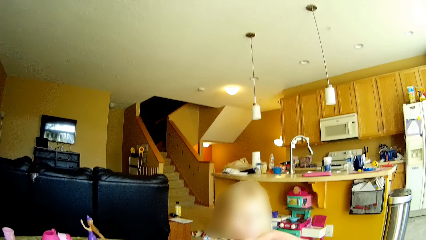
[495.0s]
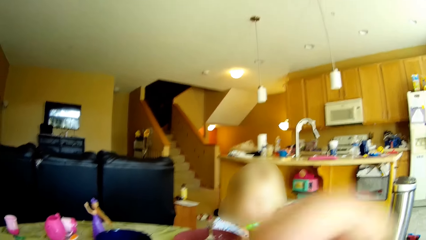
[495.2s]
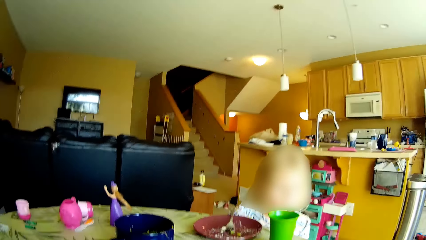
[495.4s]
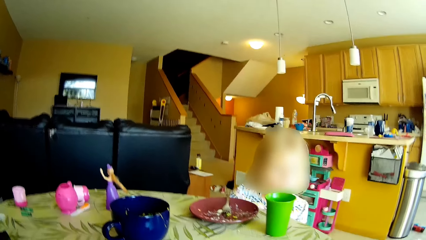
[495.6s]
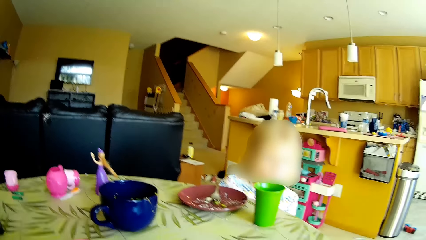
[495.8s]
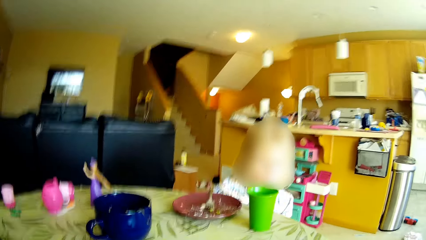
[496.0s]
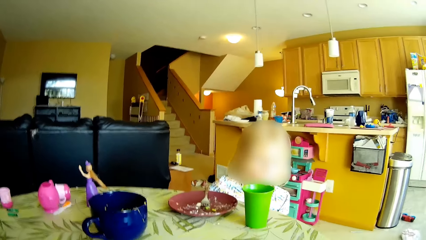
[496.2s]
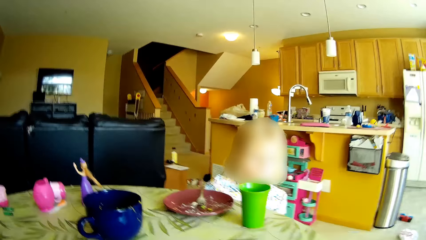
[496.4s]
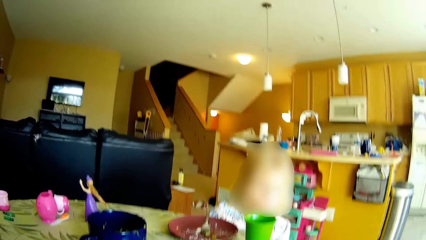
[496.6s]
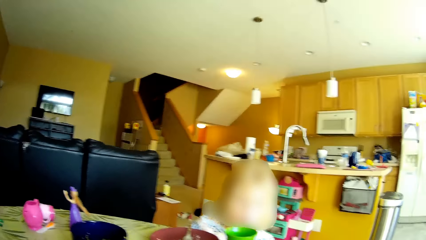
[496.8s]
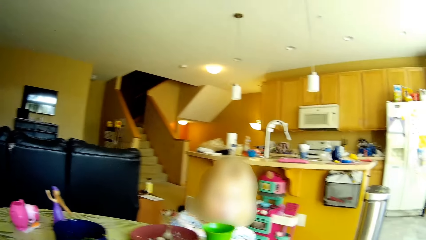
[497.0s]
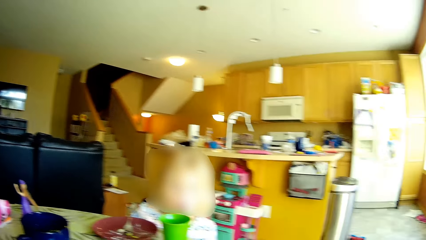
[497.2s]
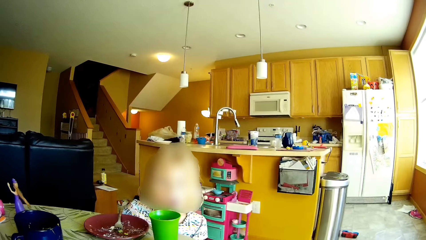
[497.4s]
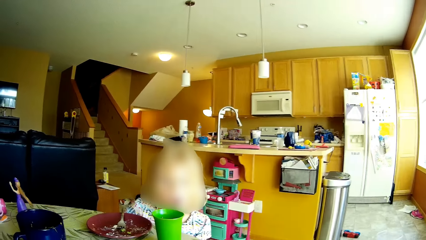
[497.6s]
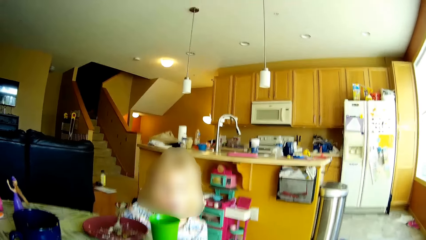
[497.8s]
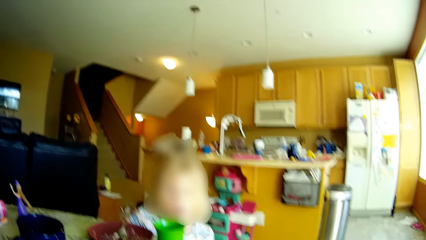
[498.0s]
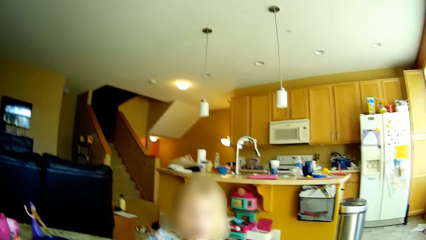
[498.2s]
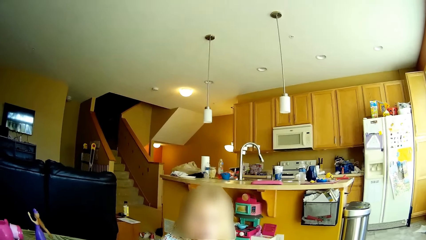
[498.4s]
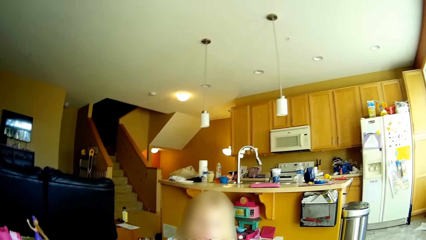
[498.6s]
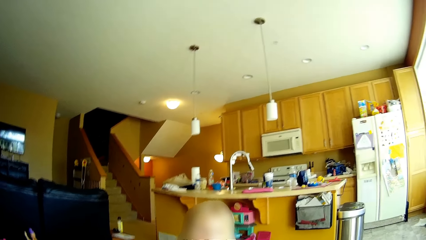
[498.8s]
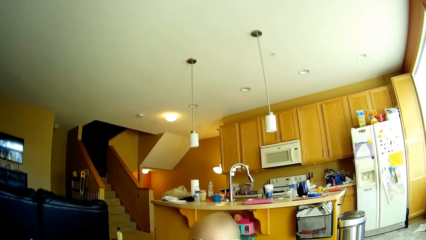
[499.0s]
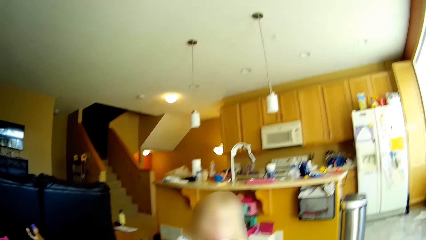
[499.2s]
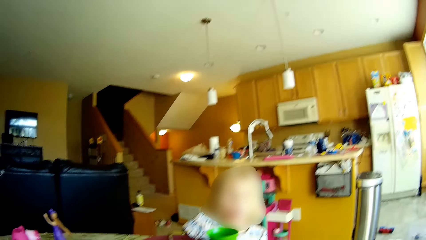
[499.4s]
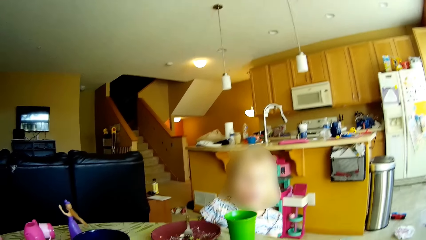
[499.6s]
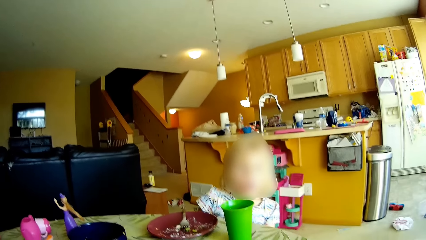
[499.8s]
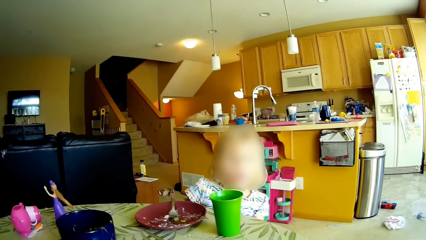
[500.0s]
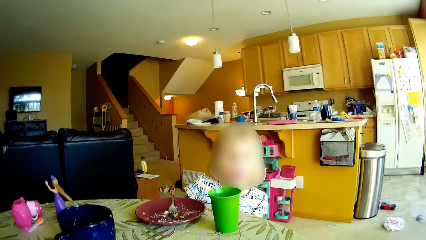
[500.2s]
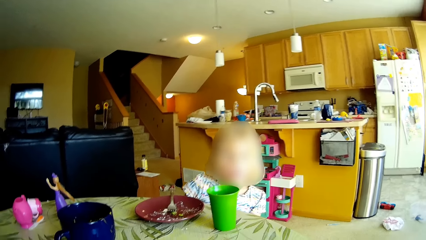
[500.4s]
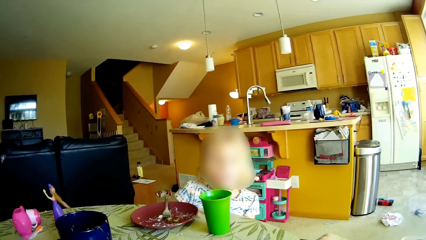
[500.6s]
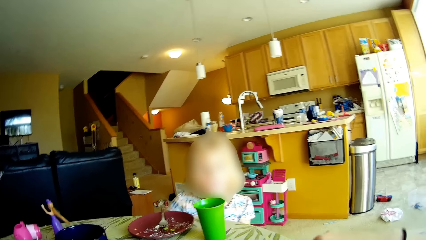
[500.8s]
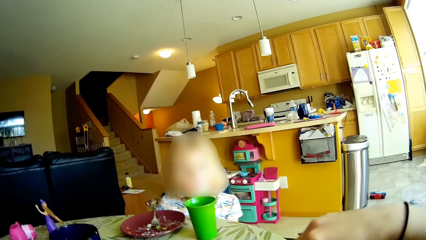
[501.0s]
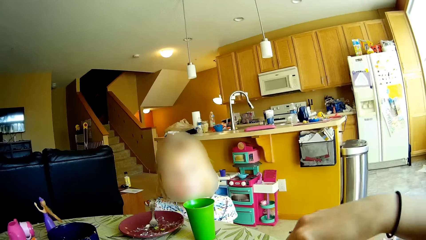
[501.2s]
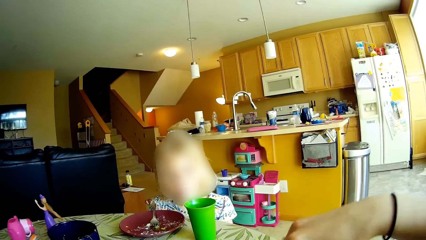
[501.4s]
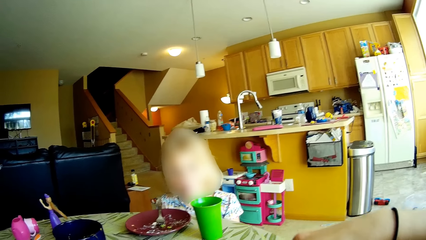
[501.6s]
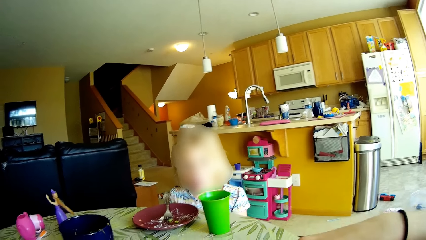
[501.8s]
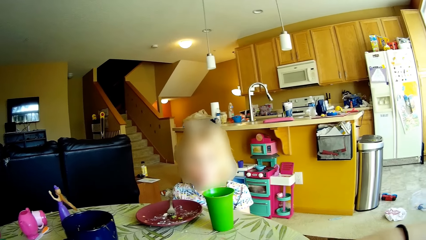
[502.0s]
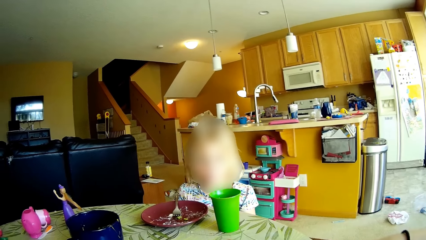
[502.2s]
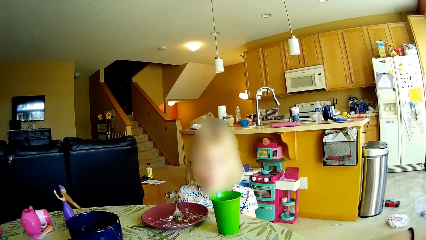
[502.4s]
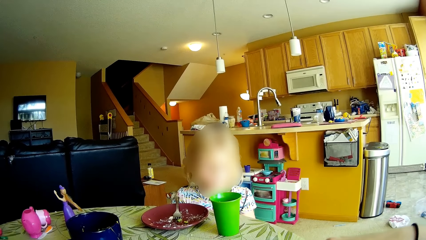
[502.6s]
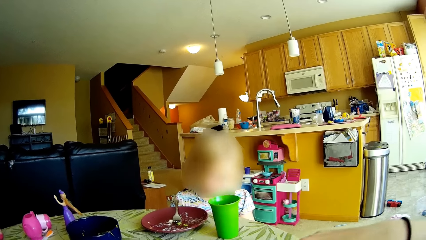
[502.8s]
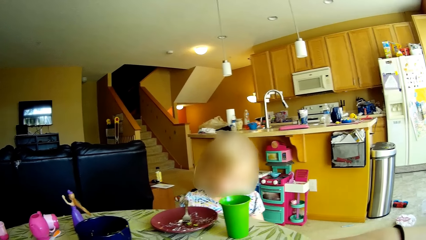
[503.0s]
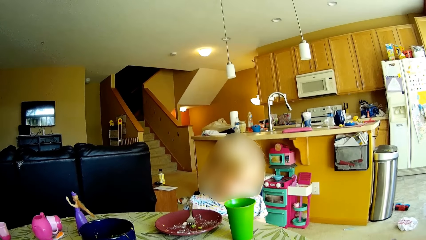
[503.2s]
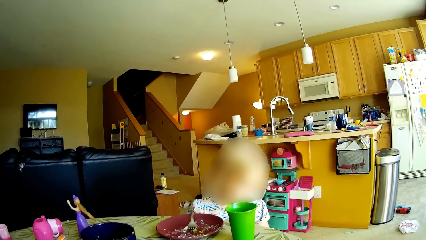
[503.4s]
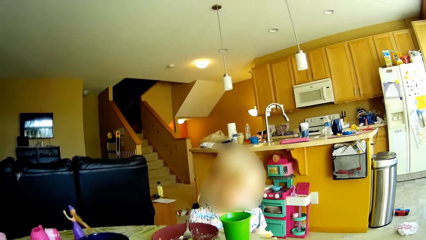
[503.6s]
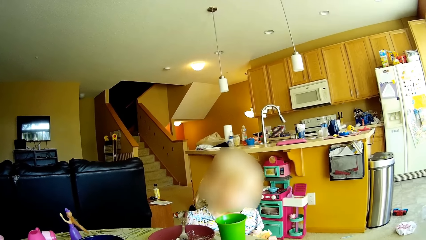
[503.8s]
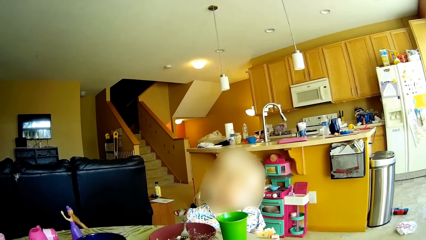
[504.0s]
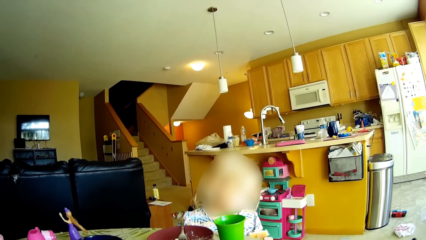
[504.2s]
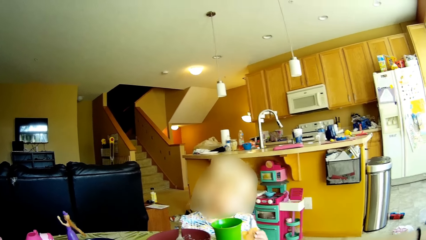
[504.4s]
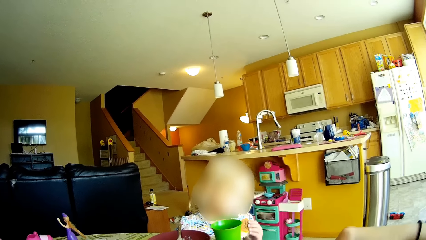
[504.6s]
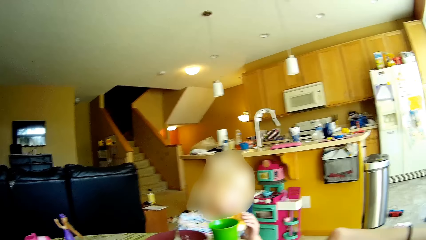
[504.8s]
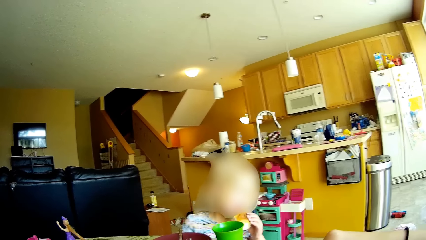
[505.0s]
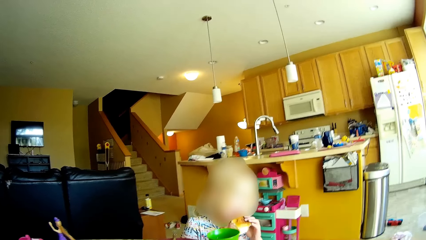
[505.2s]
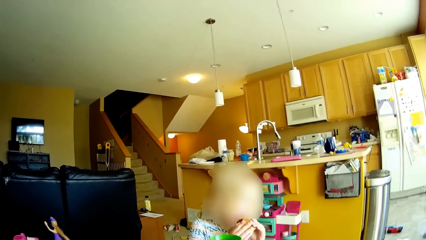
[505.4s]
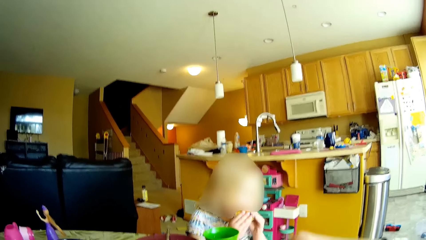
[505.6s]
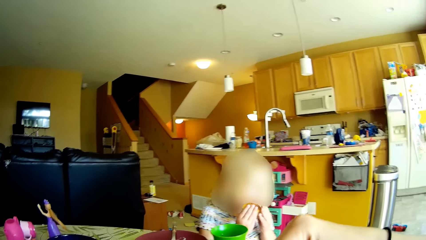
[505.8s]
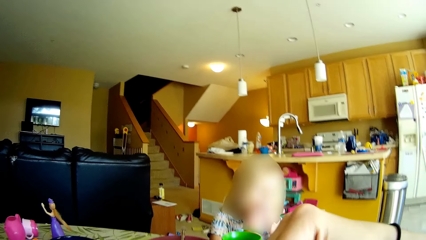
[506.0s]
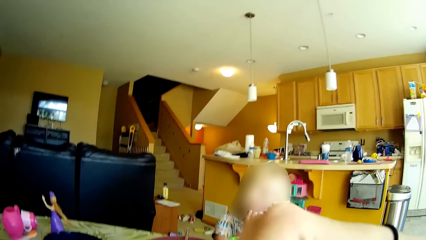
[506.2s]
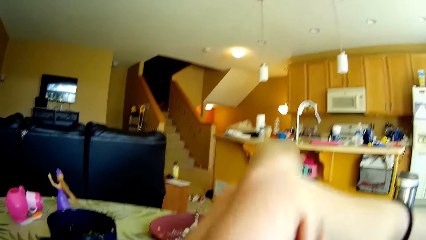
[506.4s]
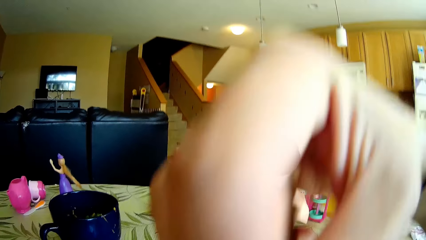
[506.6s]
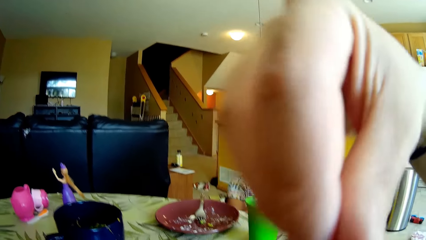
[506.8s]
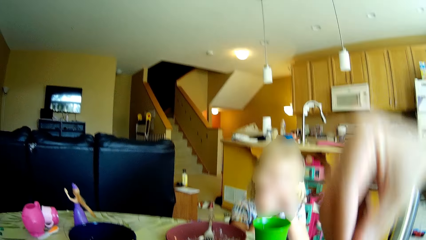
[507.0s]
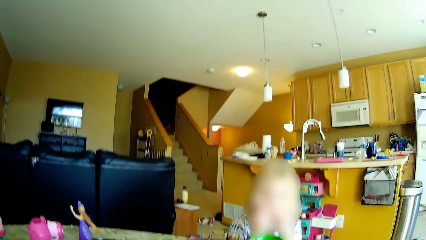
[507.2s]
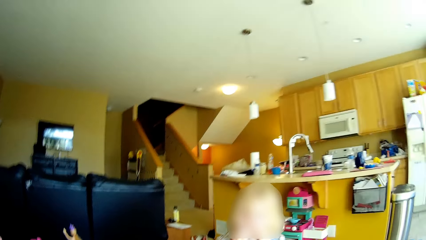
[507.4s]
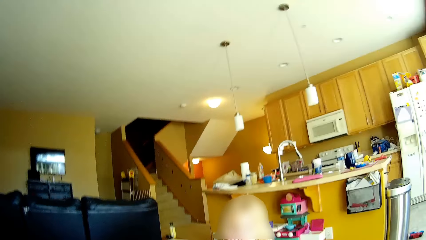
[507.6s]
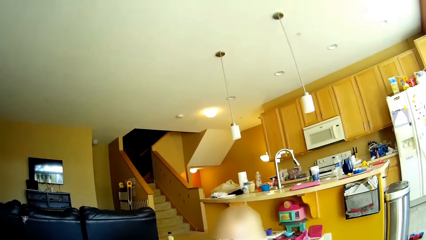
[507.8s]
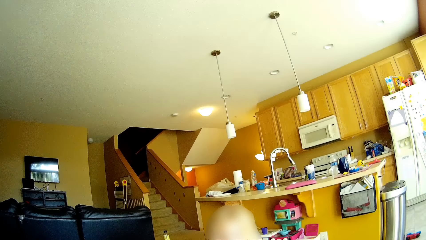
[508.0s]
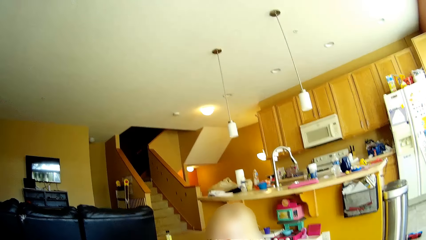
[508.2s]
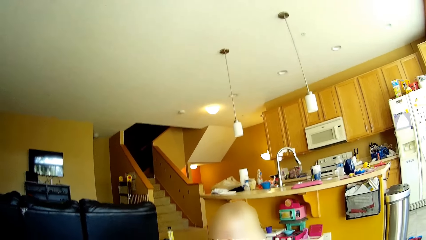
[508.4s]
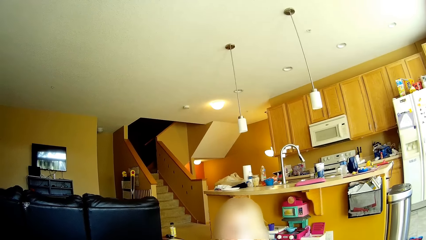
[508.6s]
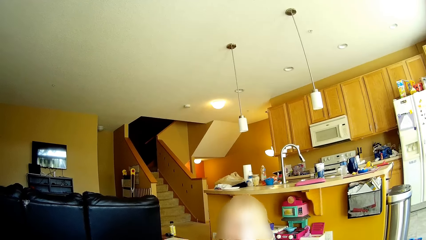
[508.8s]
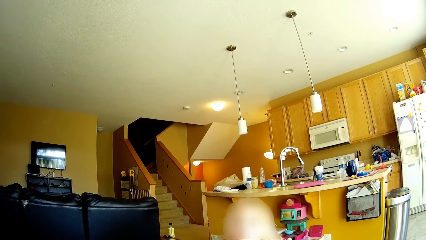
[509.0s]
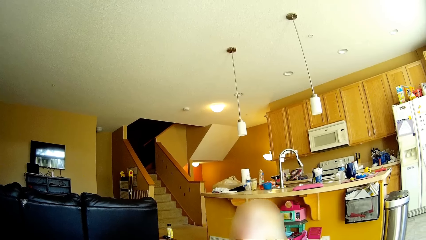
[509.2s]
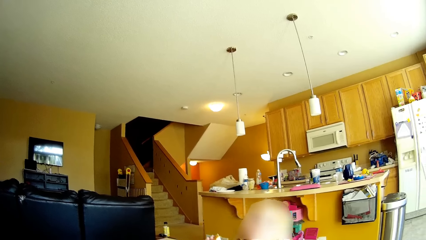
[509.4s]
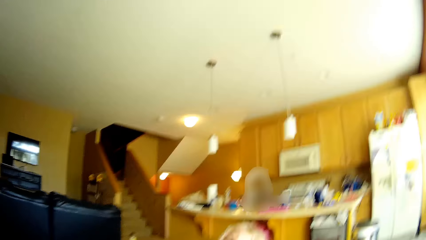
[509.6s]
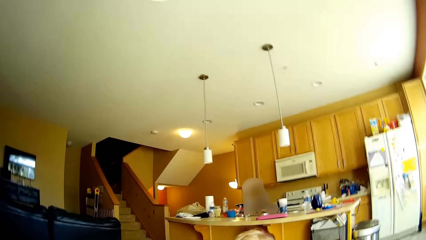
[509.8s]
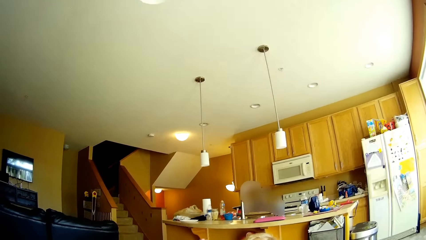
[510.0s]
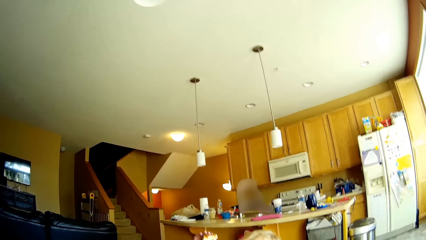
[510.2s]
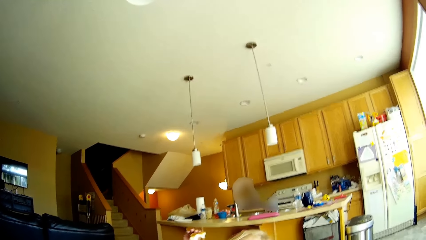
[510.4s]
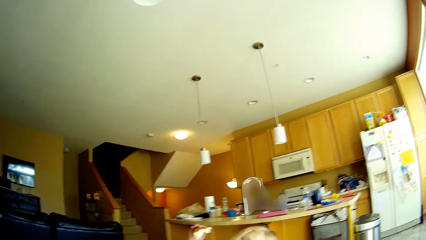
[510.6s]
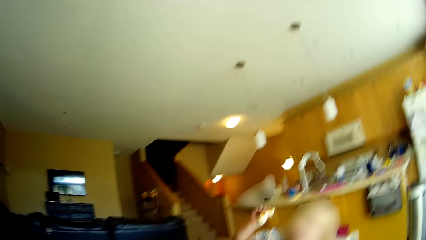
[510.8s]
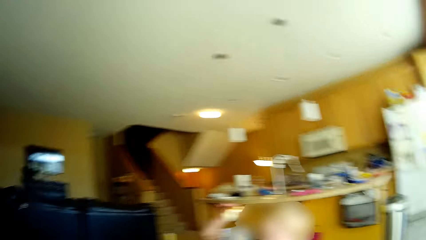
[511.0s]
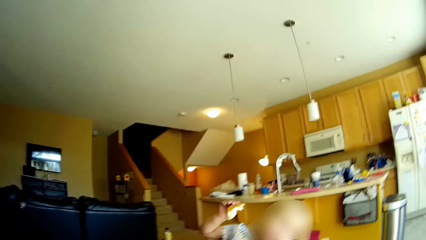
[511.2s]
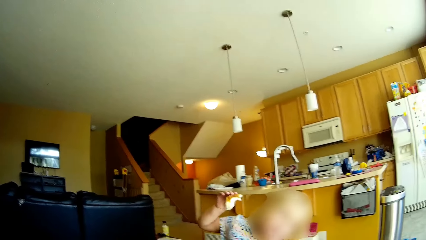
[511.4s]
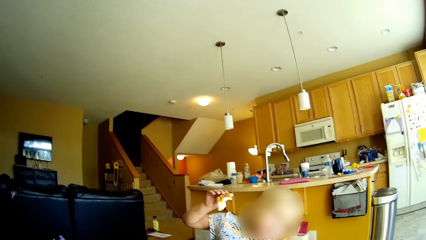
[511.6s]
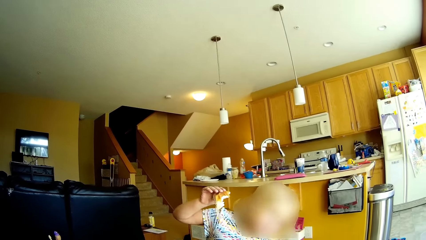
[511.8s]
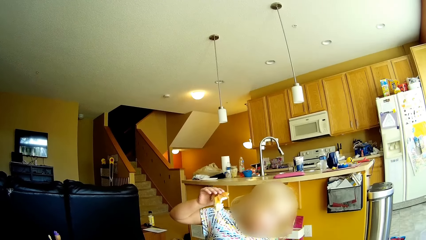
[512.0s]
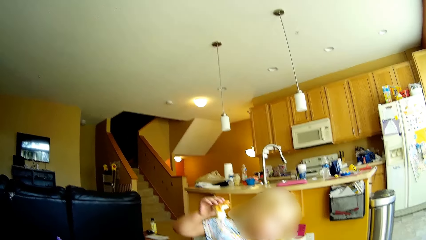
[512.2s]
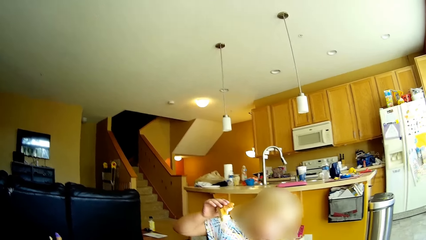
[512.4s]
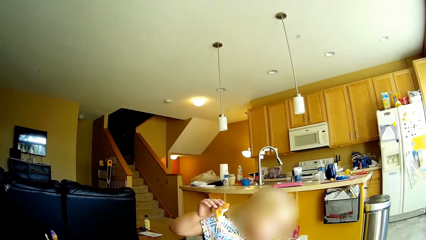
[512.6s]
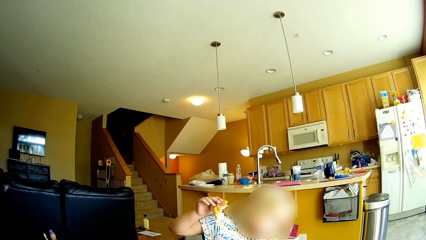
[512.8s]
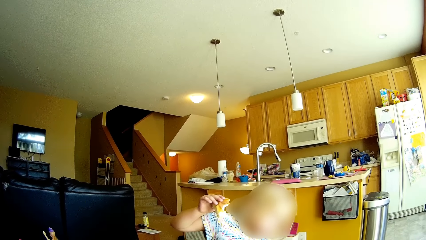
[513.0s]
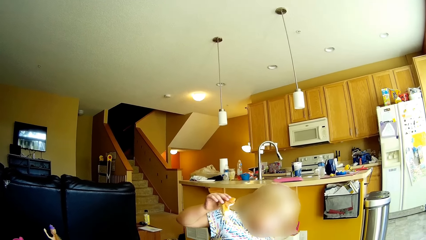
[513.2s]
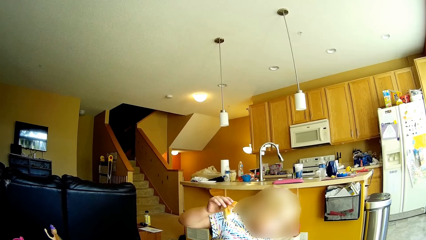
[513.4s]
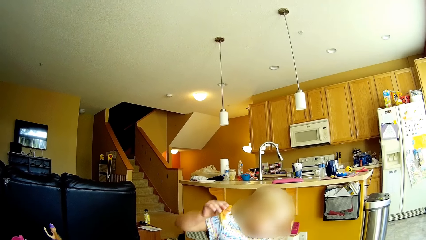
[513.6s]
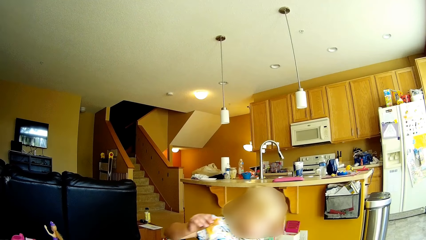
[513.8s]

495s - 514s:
The camera wearer moves her hand. The girl eats the bread in both hands. The camera wearer lifts the fork towards her mouth. She eats the food.
